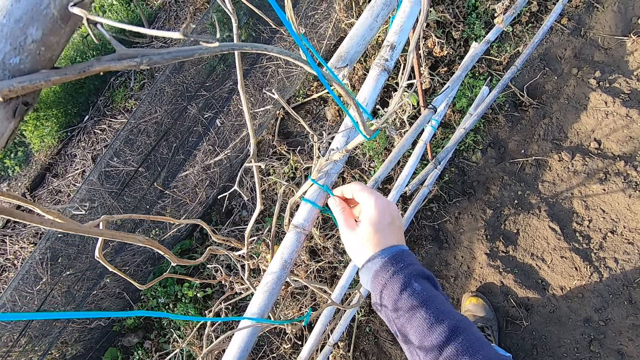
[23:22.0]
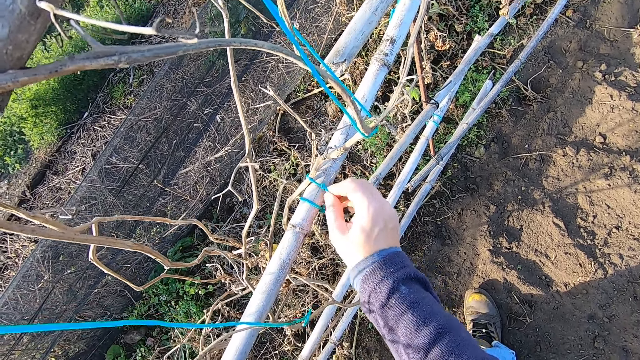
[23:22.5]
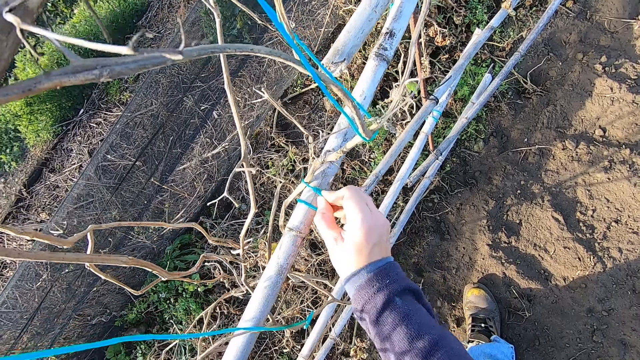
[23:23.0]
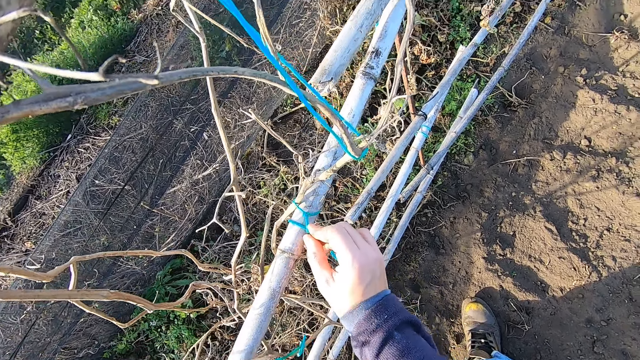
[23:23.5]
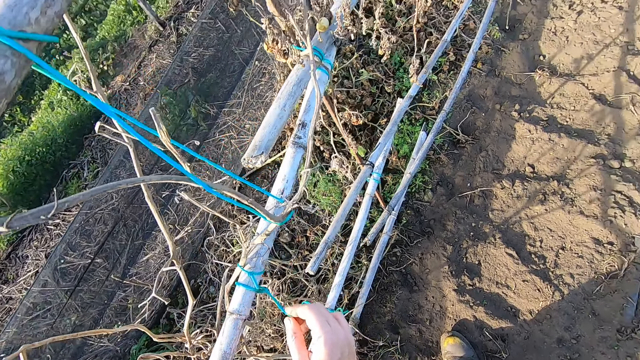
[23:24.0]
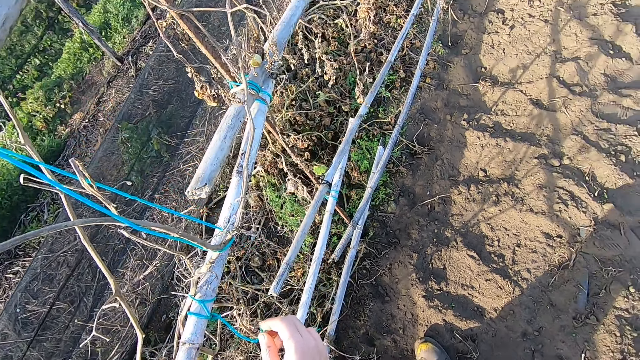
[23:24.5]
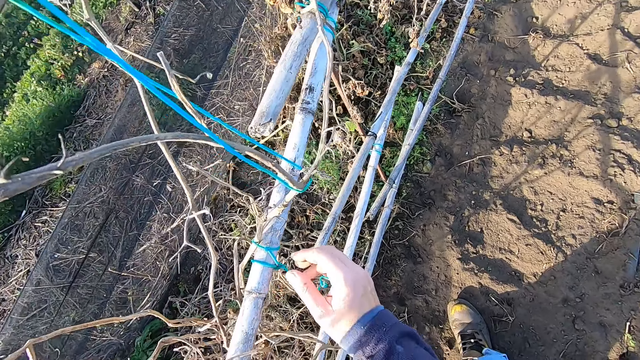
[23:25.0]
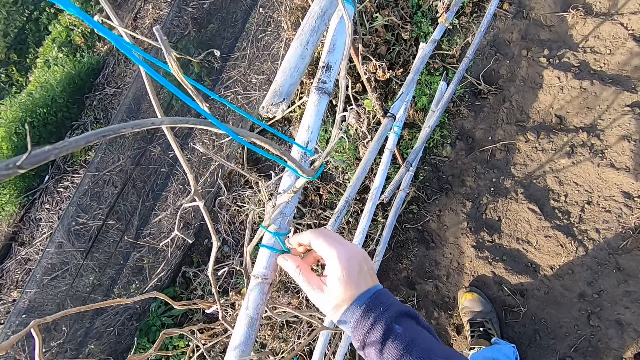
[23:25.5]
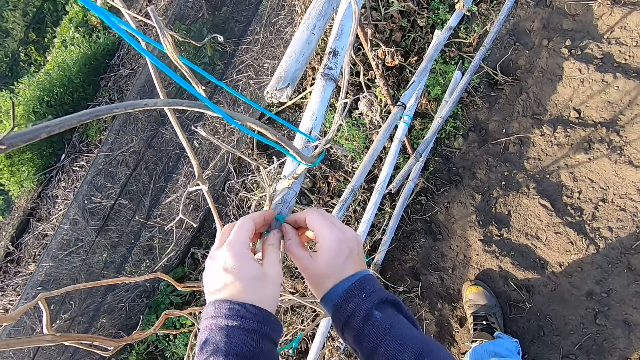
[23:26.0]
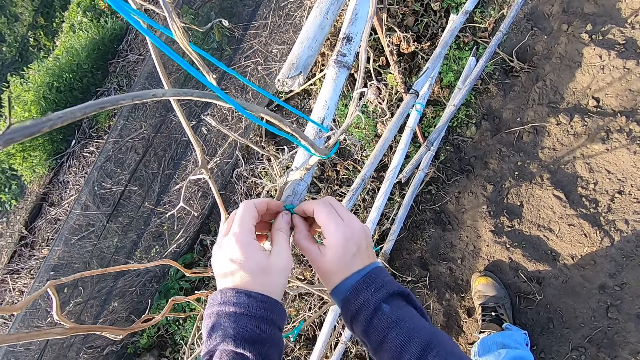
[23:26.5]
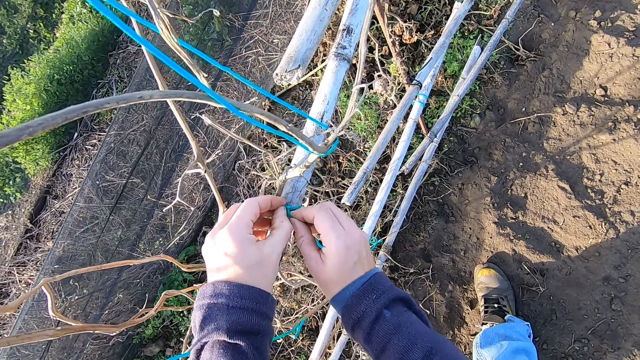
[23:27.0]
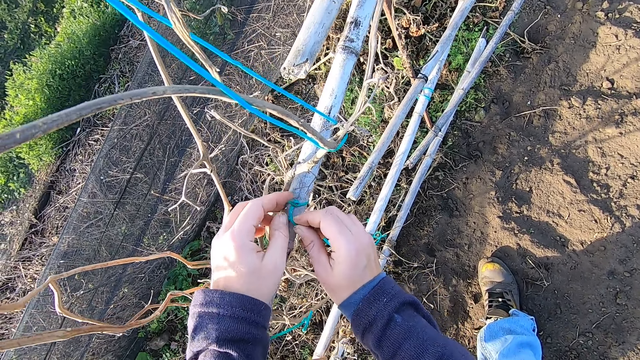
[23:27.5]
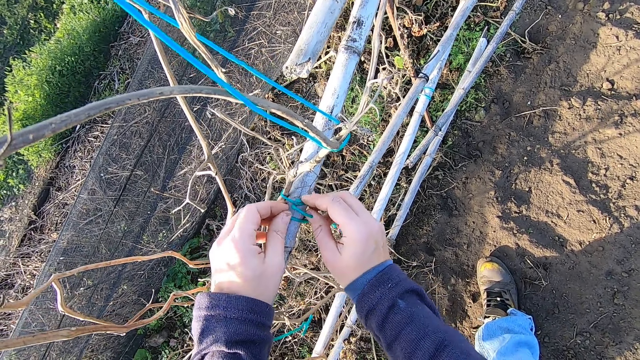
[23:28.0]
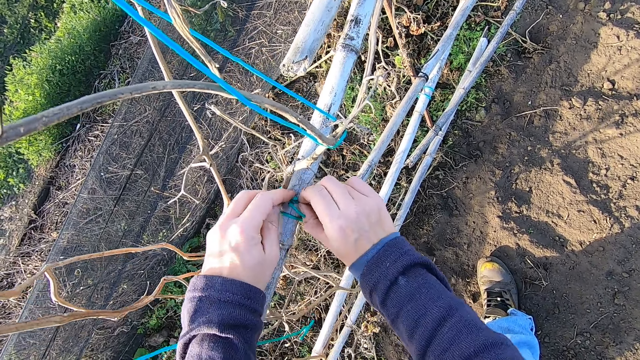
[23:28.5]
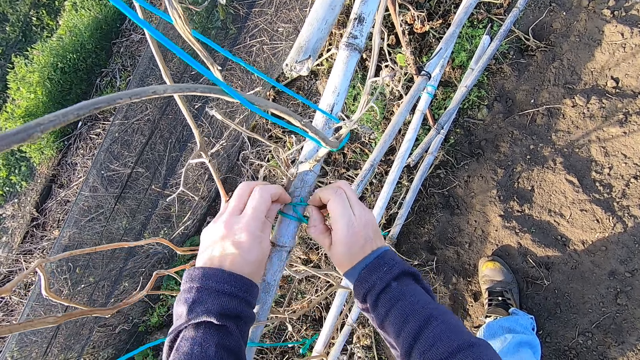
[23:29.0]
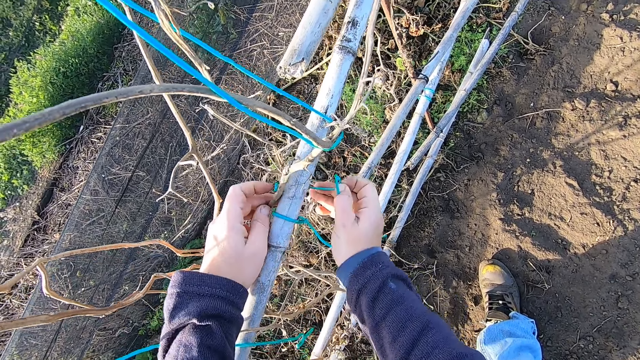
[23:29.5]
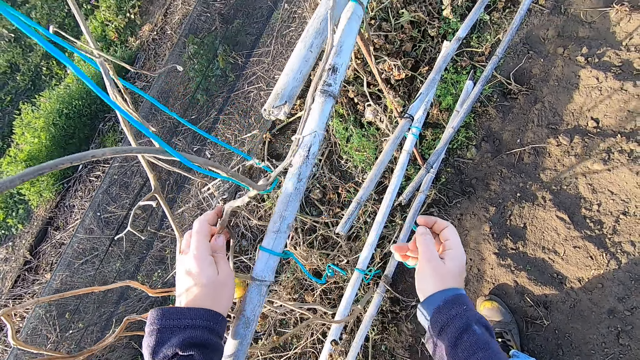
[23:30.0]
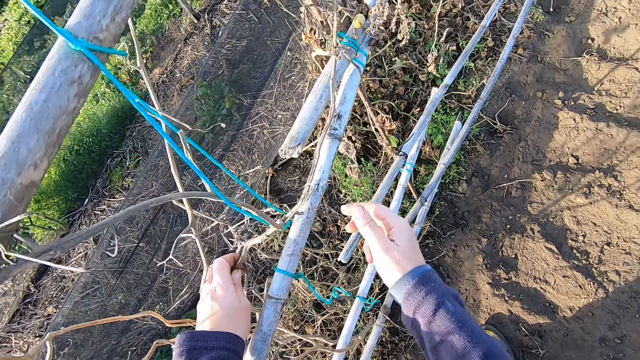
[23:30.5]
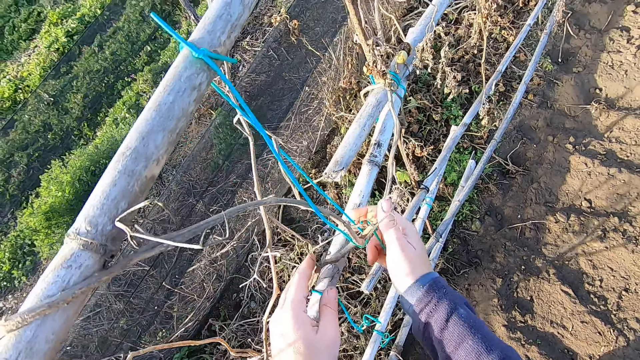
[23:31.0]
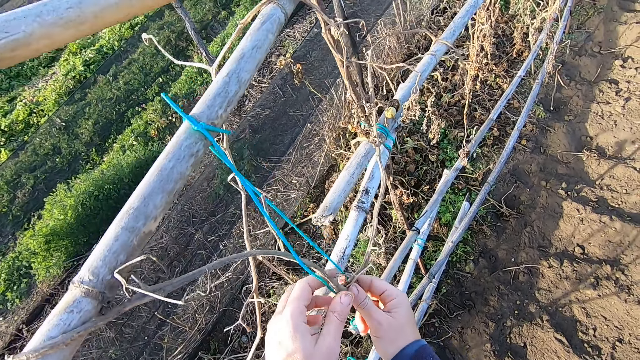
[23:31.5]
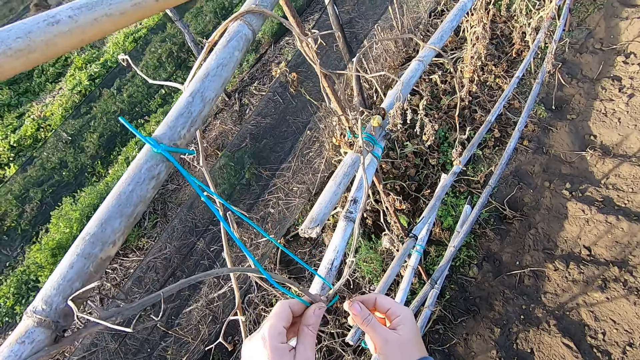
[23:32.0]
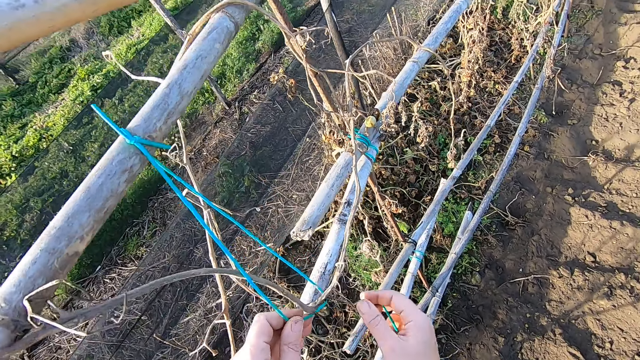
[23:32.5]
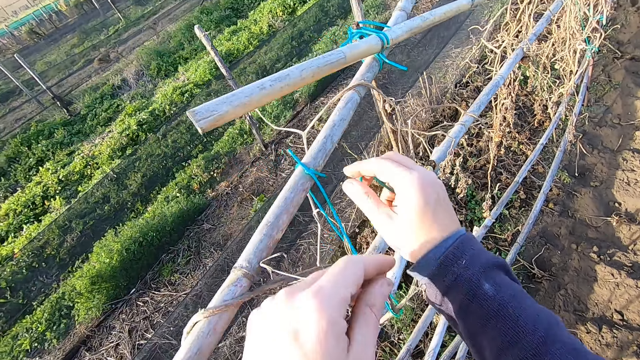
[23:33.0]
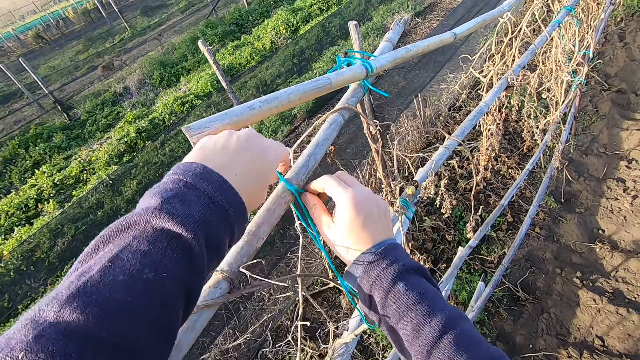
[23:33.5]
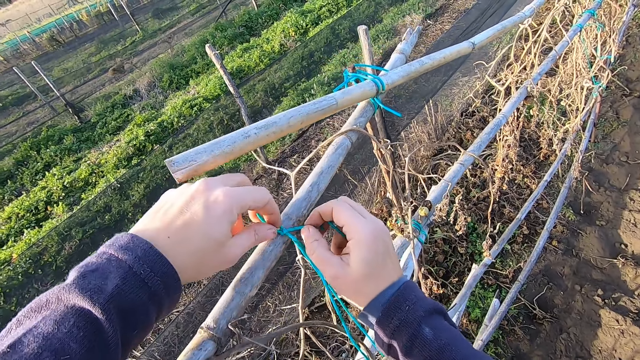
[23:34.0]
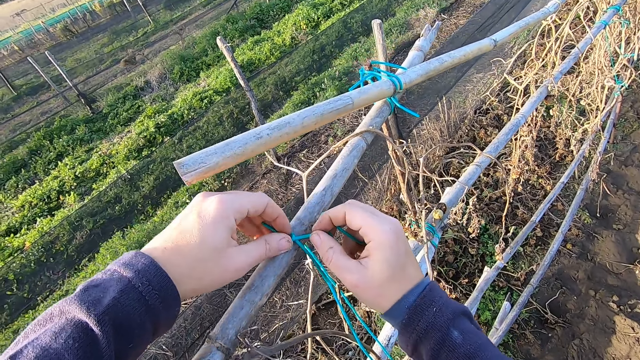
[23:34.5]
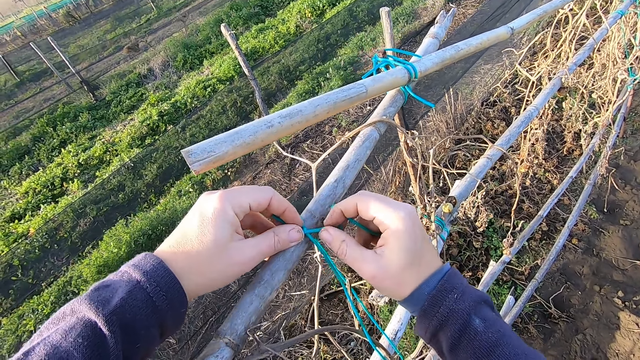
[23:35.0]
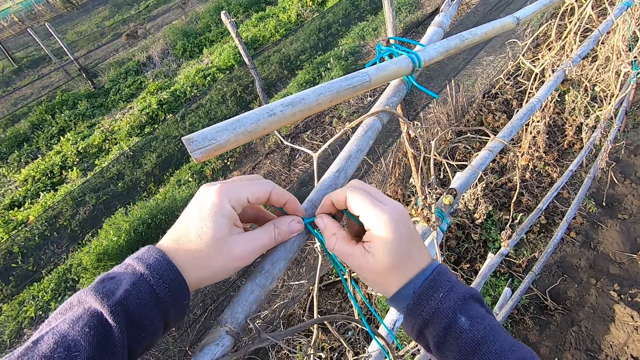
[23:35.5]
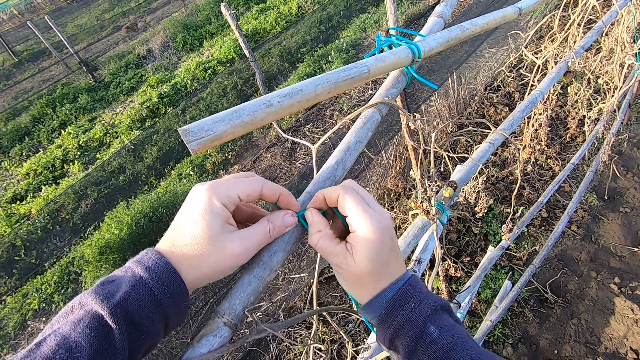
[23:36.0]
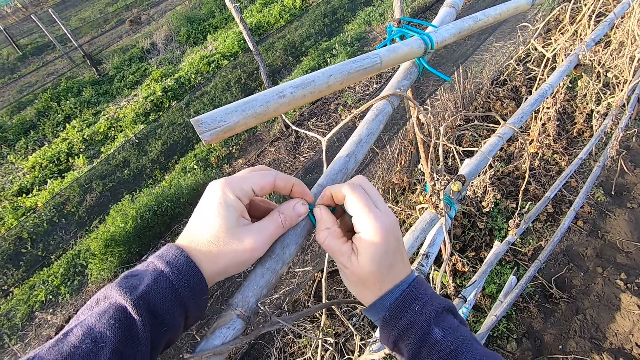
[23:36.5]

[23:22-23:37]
The camera wearer pulls a rope from the bamboo stick. They untie the rope from the bamboo stick. They throw the strand on the ground. They hold the plant. They touch the rope on the bamboo fence. They untie the rope from the bamboo fence.

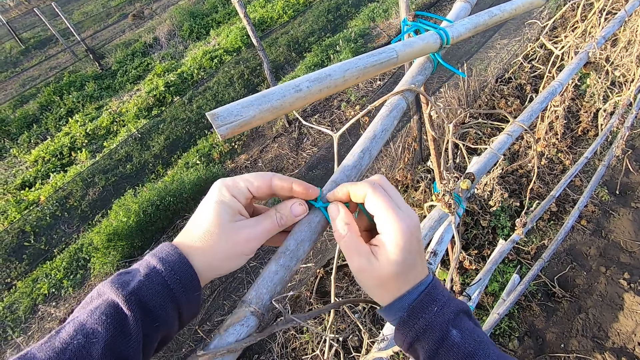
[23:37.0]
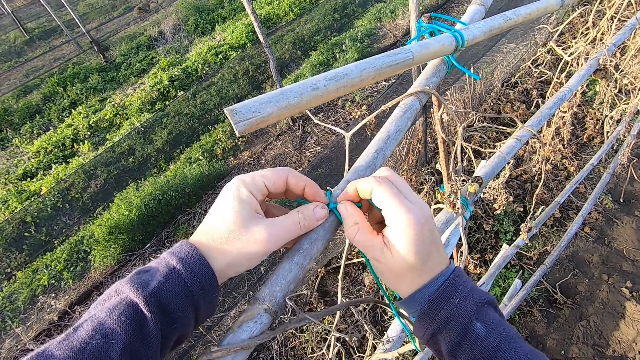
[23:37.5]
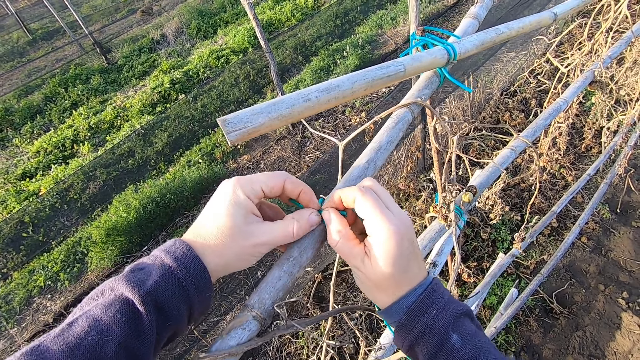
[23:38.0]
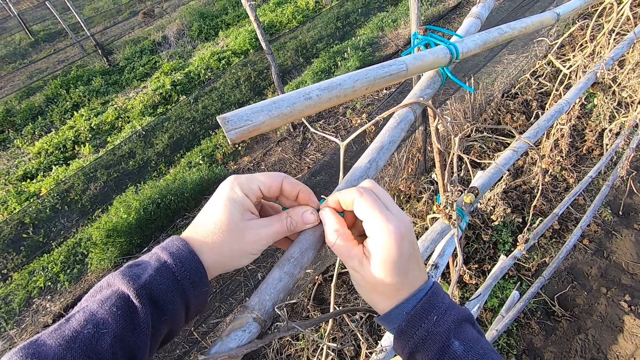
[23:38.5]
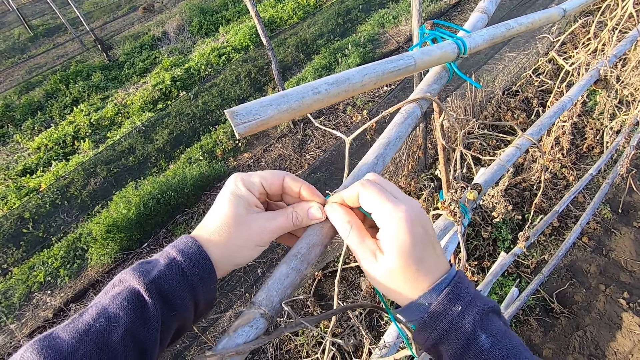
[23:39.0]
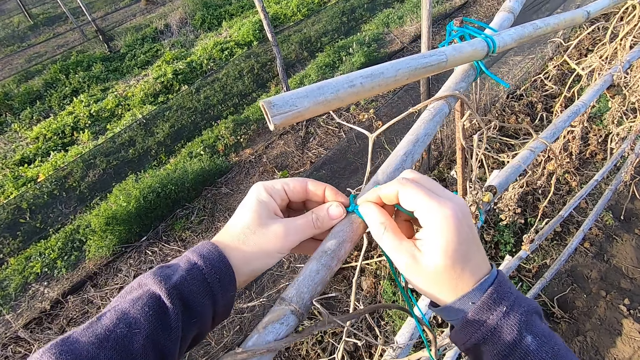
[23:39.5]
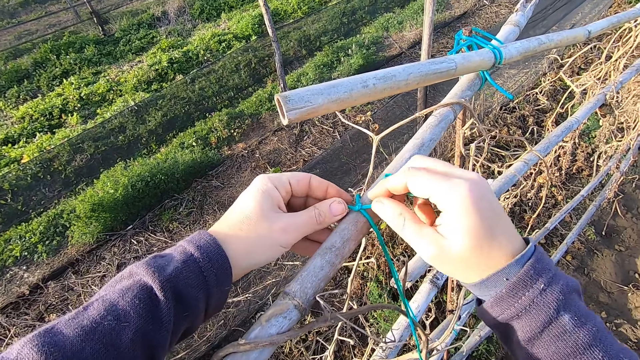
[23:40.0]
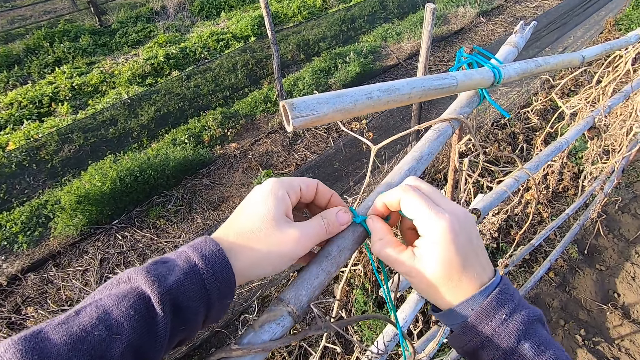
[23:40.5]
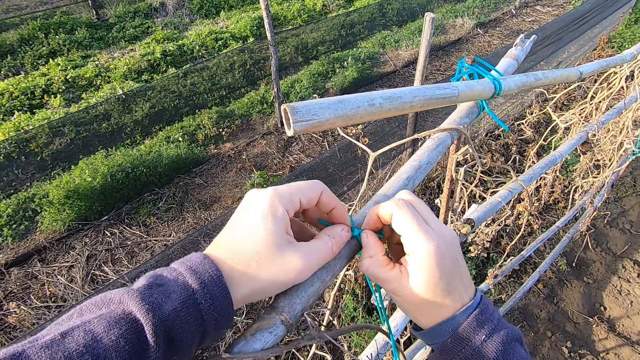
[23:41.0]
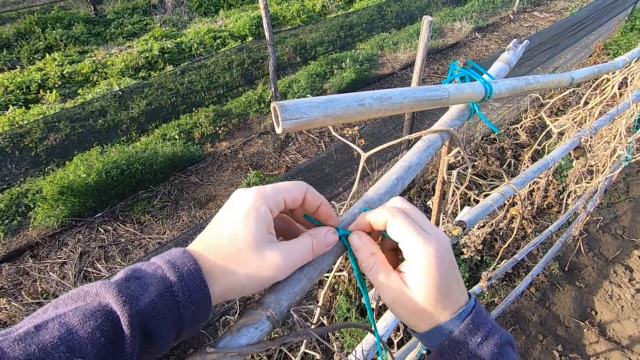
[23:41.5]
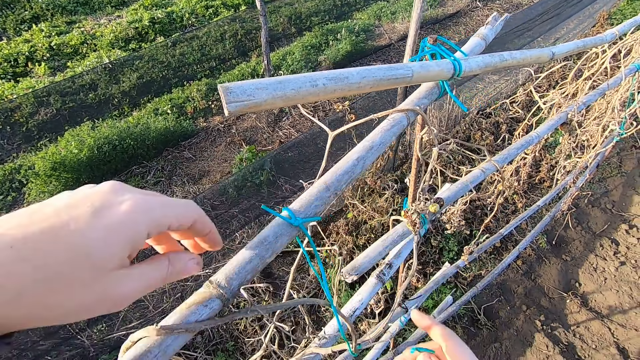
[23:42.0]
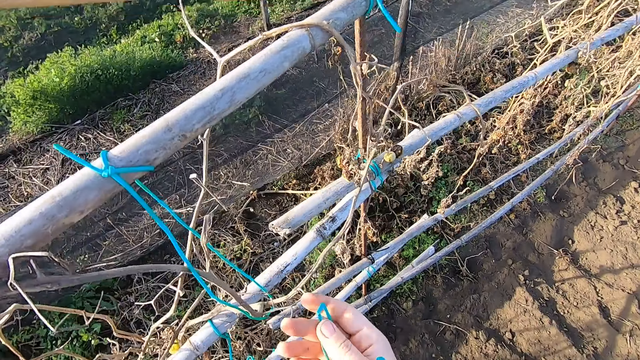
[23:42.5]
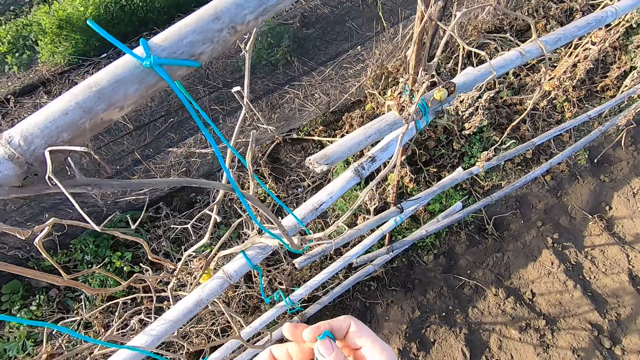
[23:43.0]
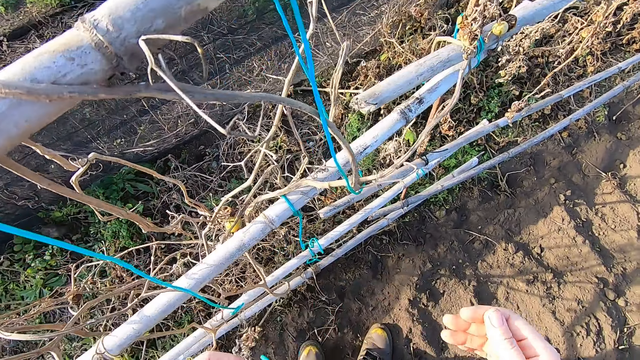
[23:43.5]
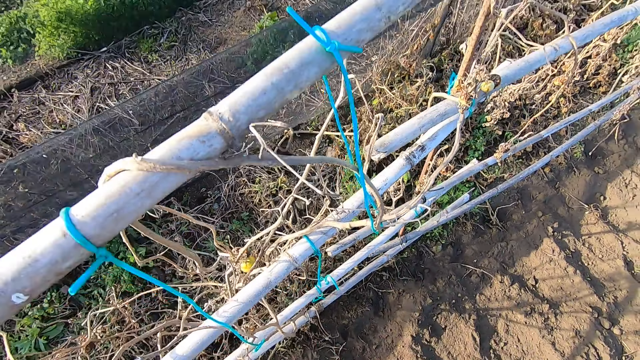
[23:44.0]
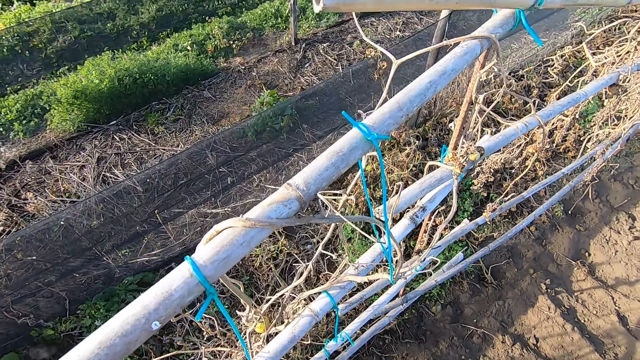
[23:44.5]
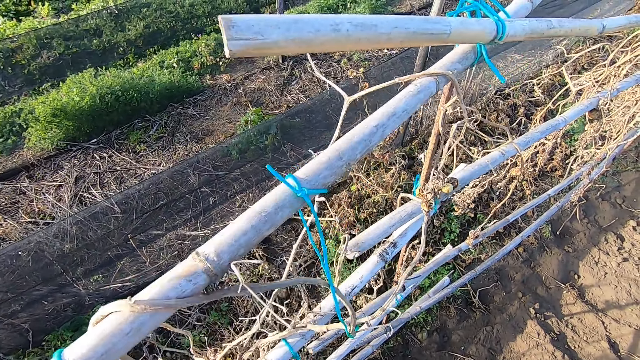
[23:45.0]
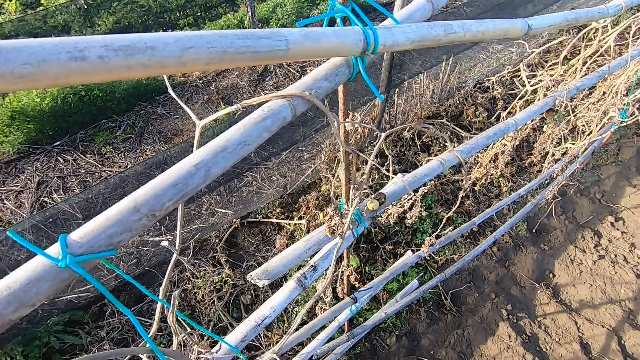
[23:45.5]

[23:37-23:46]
The camera wearer holds the strand. They walk along the fence.
